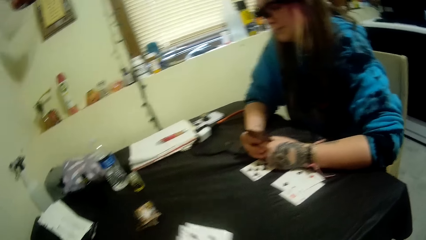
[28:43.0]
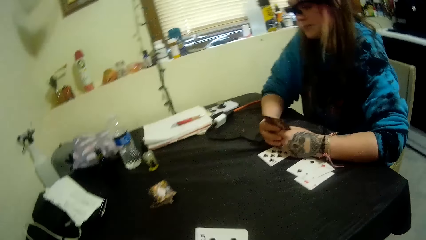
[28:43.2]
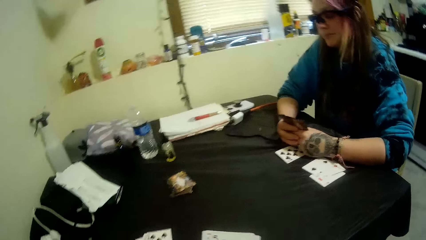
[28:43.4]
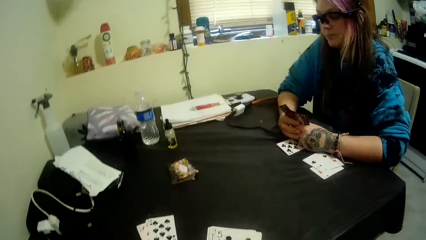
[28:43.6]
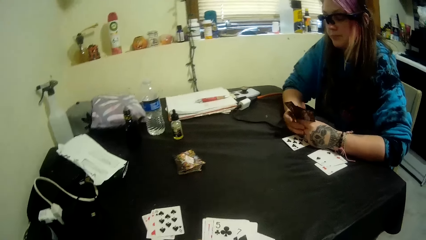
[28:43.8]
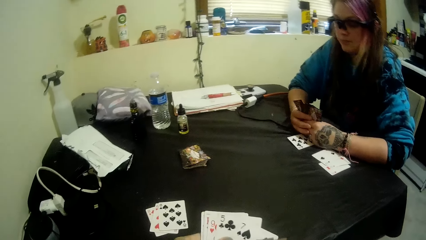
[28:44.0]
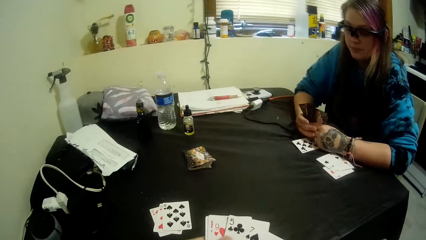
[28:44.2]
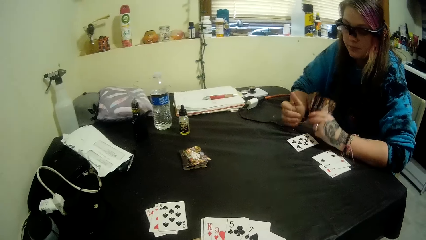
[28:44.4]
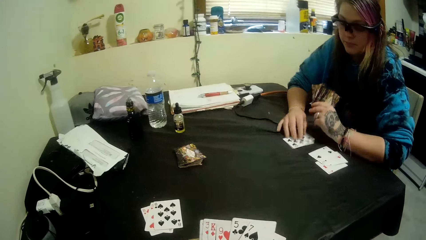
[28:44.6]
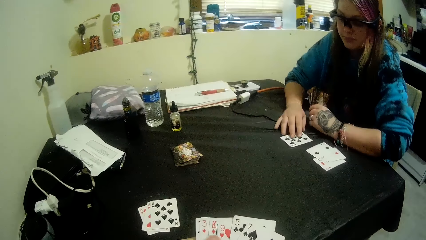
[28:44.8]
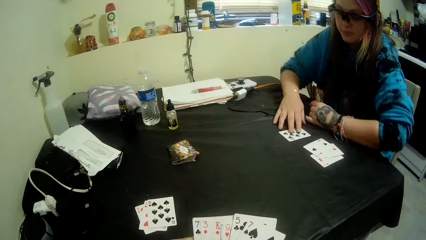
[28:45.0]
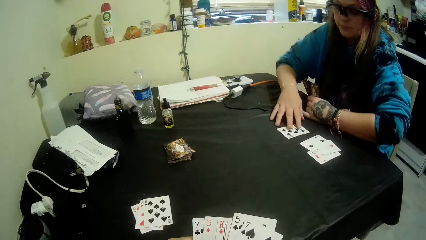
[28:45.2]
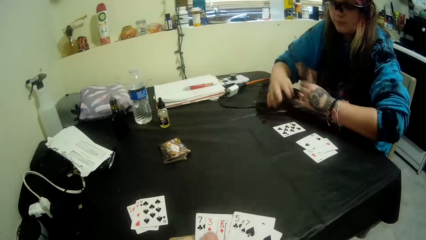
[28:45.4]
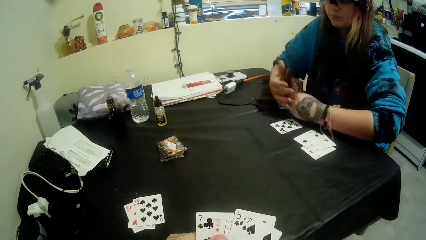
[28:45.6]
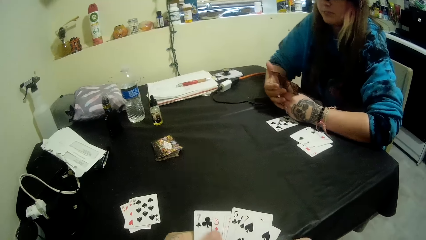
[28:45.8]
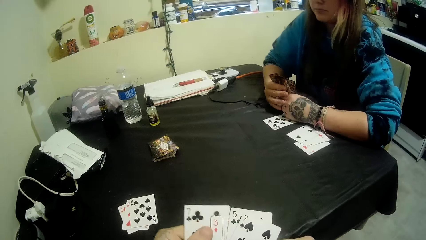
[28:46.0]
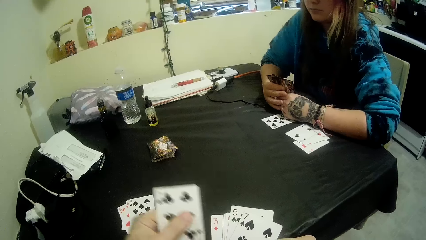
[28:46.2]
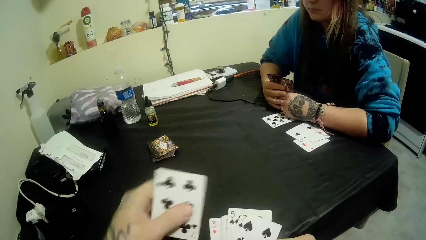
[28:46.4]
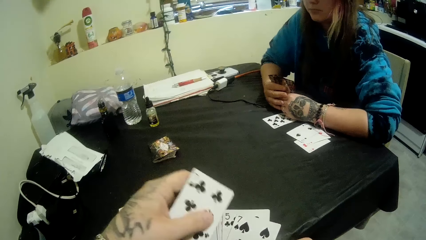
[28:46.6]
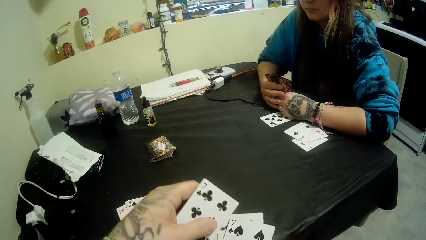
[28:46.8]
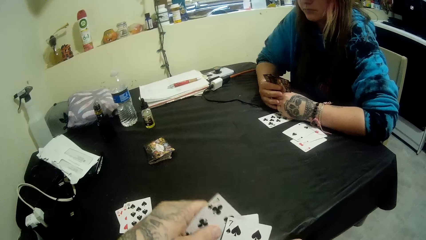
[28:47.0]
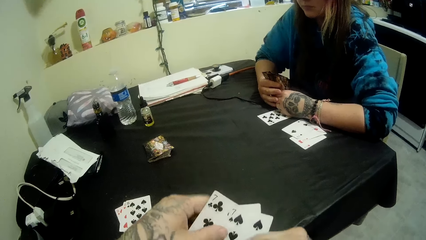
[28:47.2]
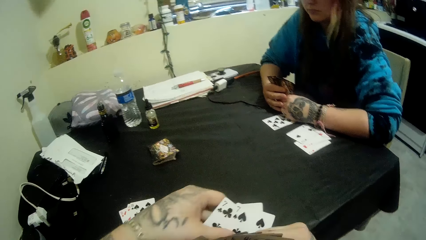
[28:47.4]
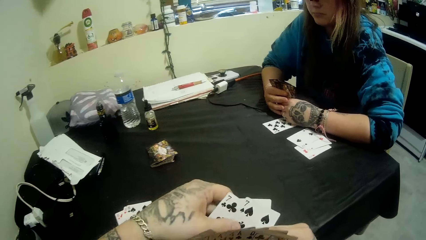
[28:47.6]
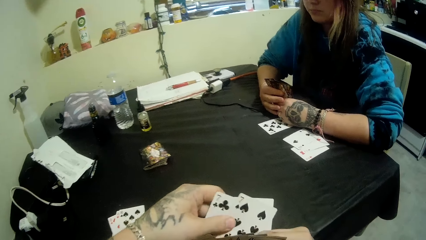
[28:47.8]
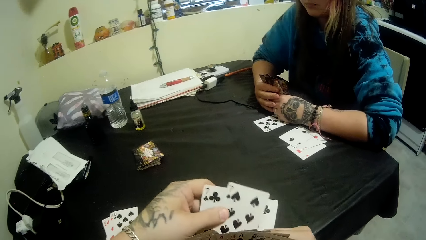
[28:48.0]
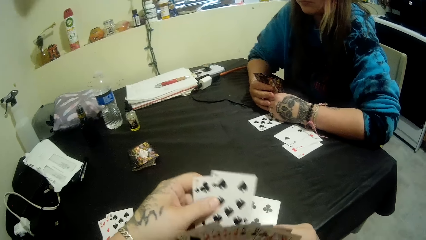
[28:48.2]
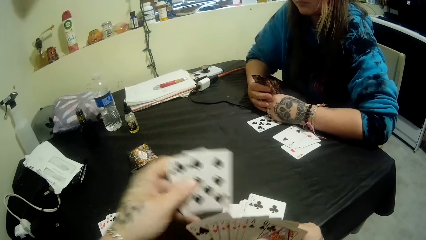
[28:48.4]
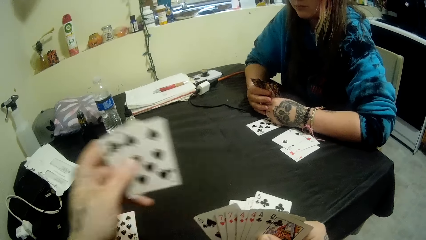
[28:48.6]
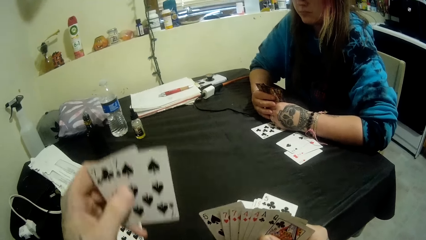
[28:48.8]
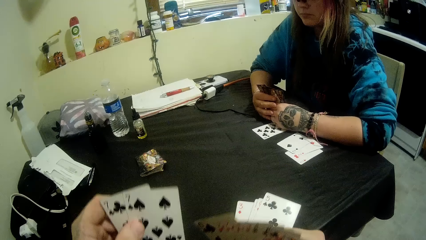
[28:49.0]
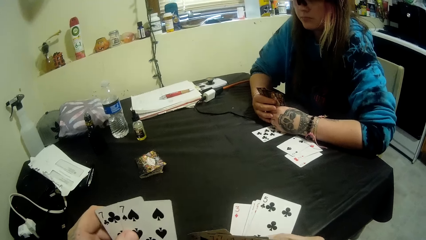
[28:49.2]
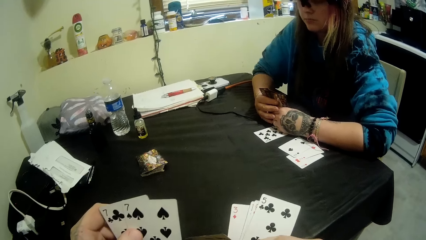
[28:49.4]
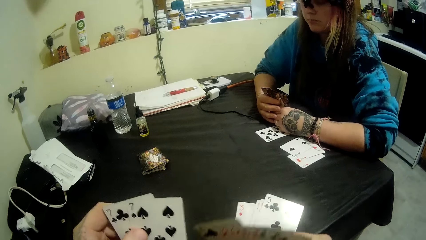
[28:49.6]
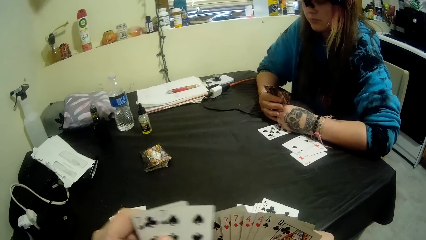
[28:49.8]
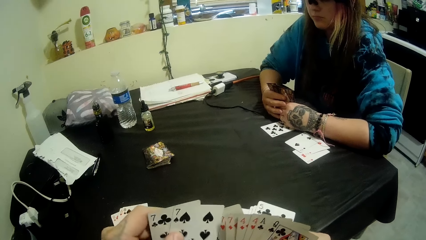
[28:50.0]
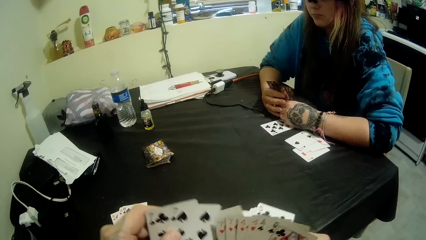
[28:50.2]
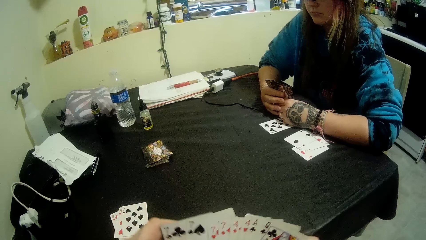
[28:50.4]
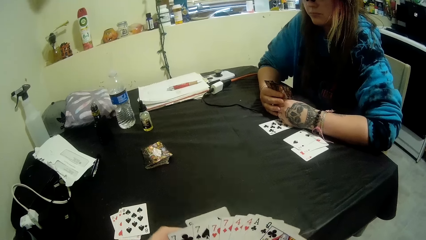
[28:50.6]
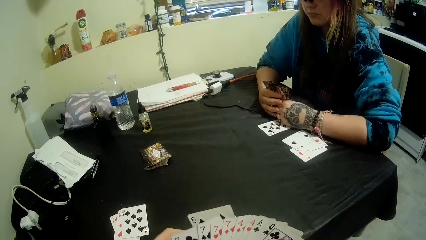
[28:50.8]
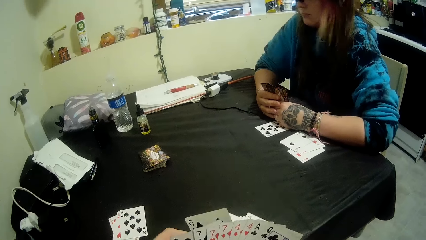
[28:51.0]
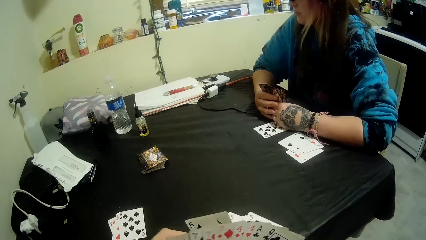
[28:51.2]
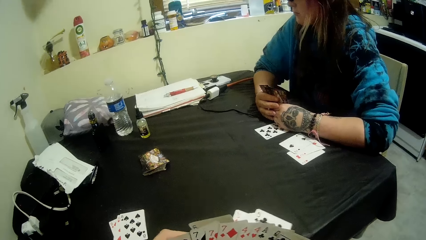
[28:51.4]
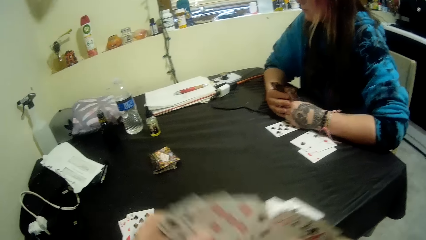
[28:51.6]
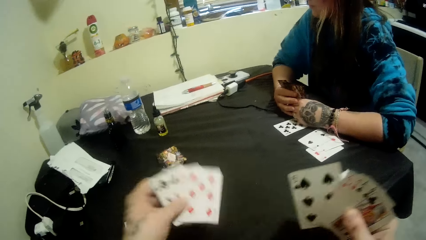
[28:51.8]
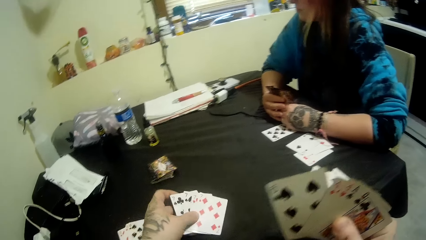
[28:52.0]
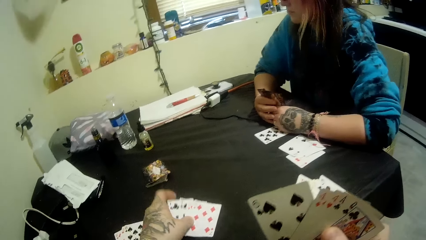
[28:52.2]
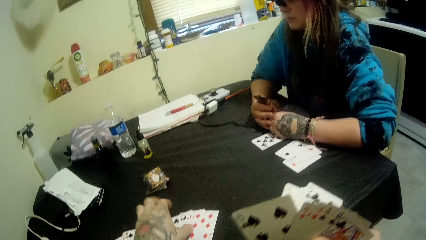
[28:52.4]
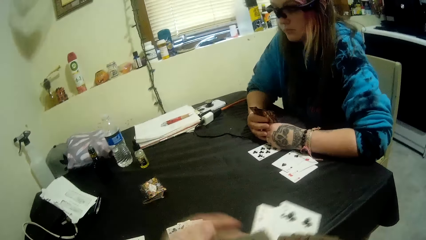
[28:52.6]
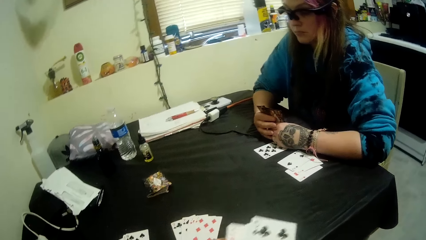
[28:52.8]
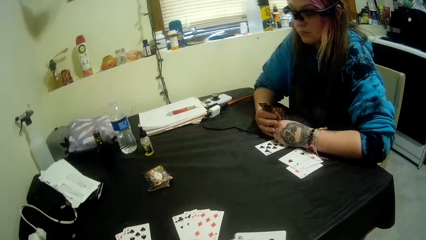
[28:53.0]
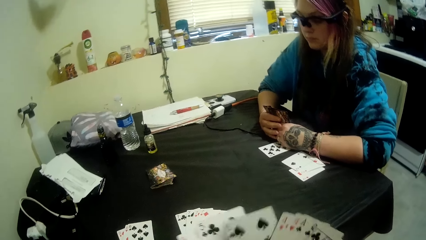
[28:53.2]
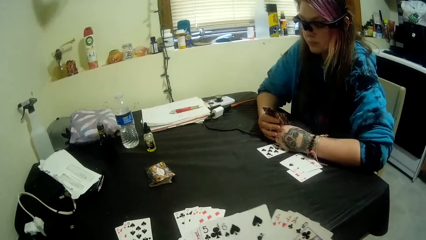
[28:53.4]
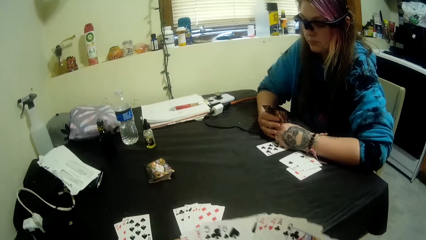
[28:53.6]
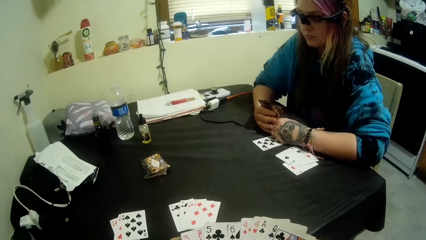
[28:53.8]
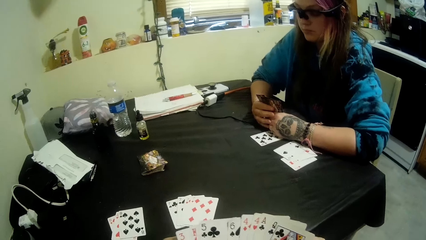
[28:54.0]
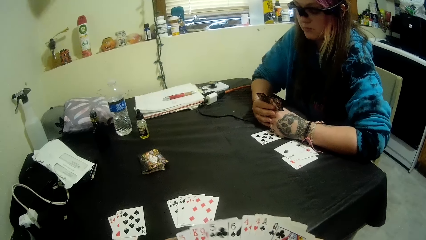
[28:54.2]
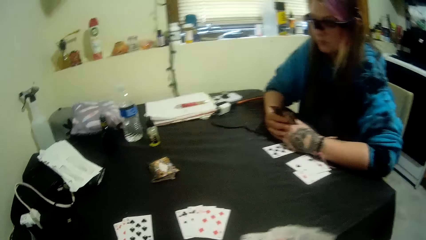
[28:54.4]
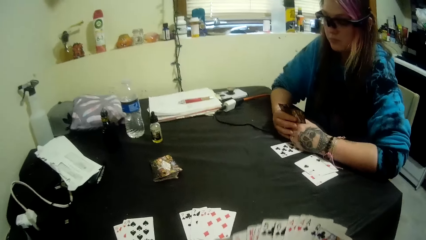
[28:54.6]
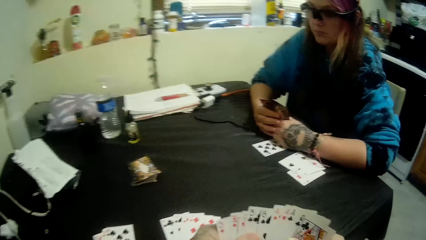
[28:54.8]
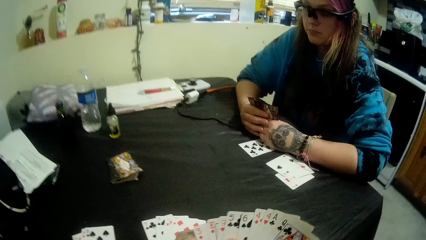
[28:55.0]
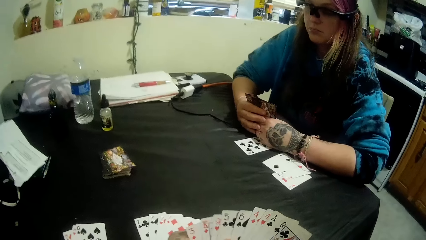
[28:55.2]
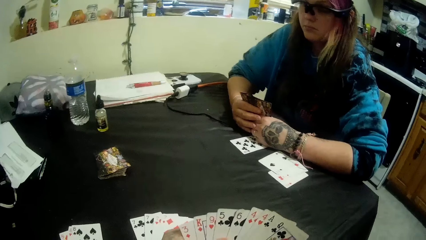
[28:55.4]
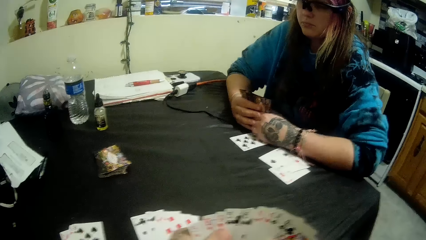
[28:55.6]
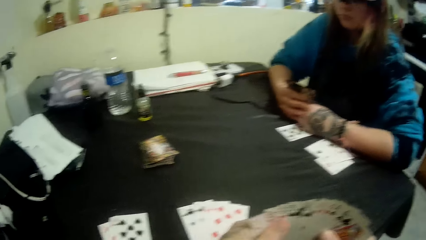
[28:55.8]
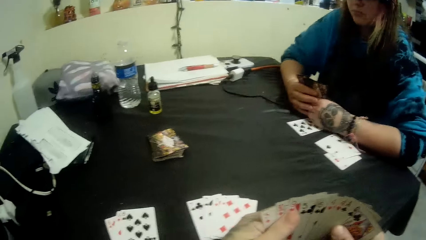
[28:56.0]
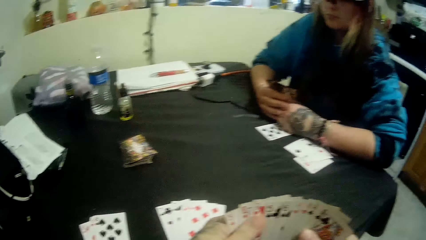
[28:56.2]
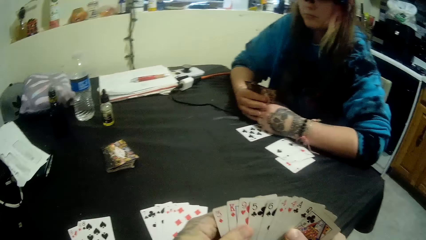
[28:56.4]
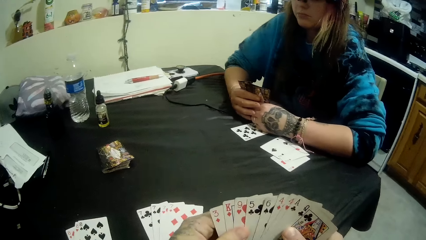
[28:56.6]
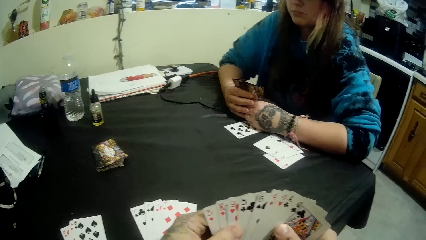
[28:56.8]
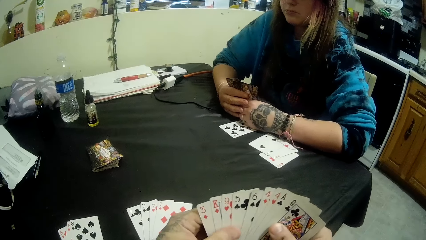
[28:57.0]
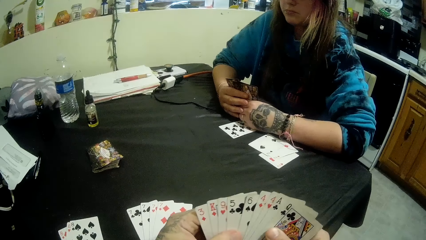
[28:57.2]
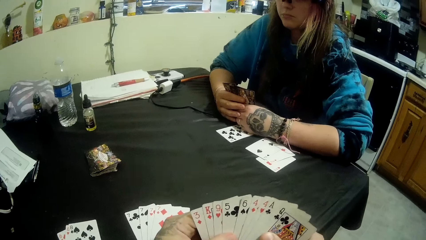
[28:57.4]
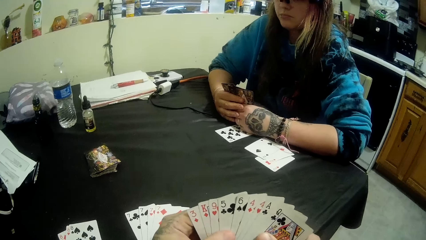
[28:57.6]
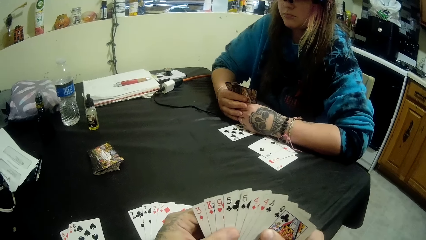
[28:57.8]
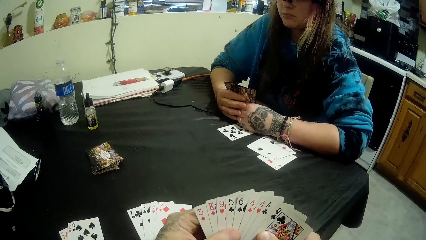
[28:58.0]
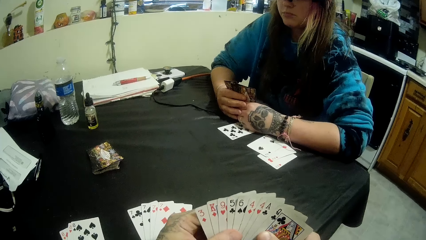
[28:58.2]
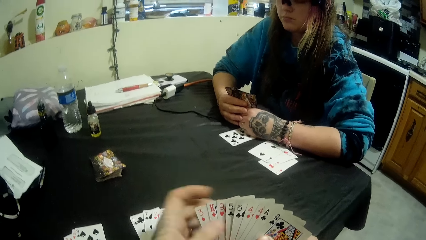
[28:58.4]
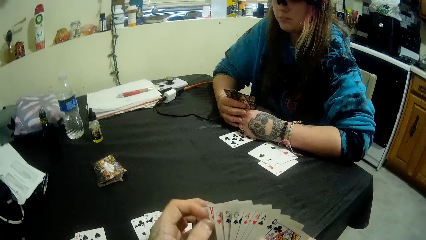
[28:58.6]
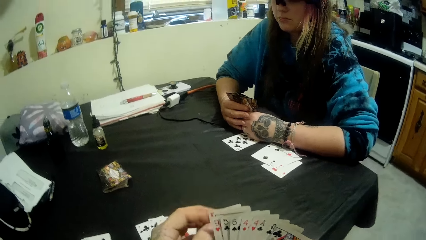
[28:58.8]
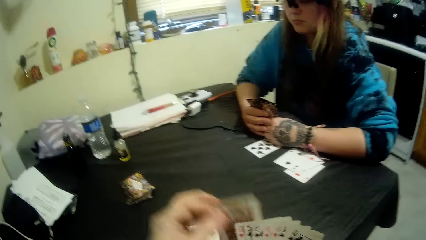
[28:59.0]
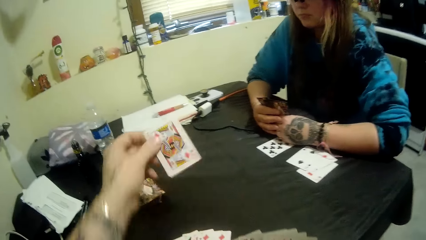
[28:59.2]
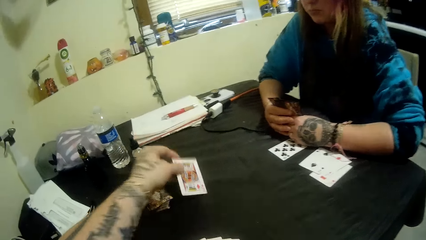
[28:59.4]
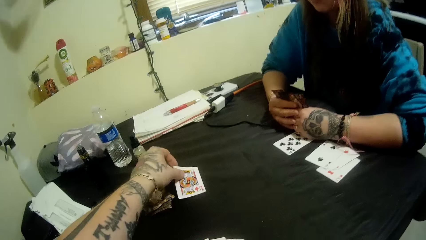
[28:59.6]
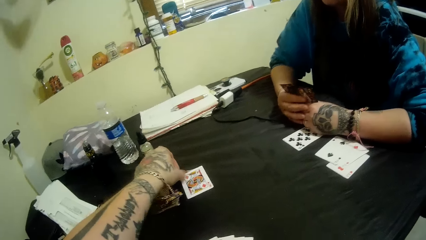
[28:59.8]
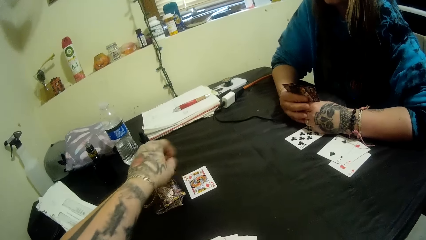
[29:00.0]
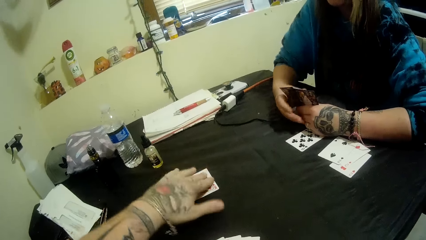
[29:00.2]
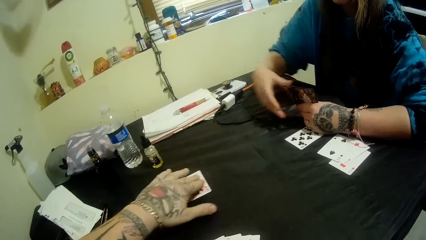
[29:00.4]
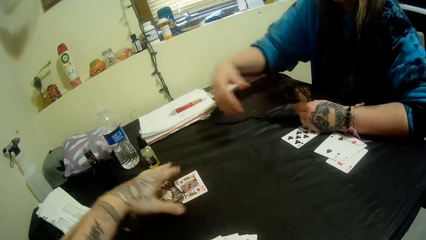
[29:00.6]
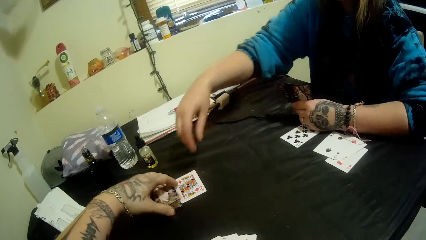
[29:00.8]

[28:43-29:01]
The camera wearer selects the playing cards. He shuffles the cards in his hands. He drops some cards on the table with his left hand. He selects the playing cards. He drops a card on the table with his left hand.
